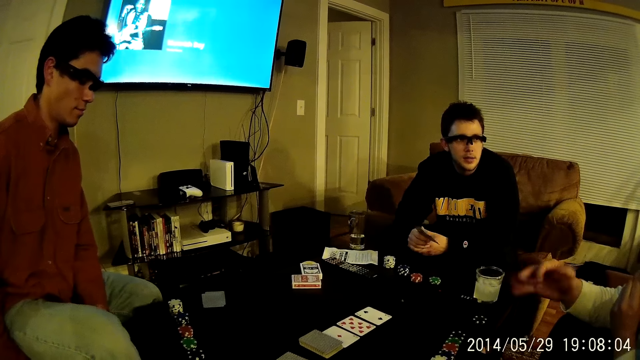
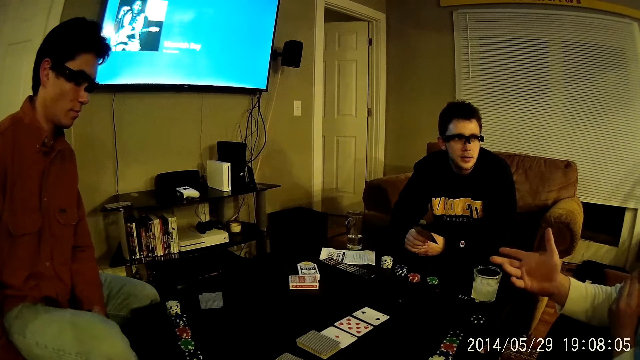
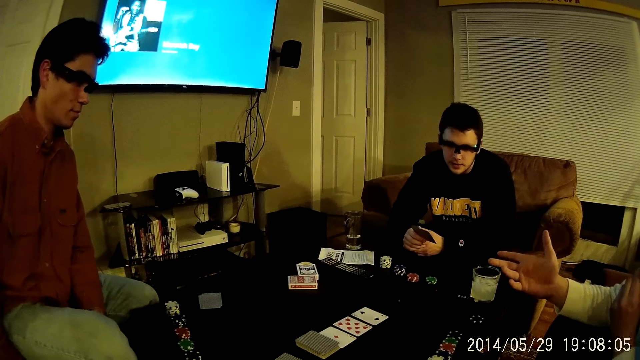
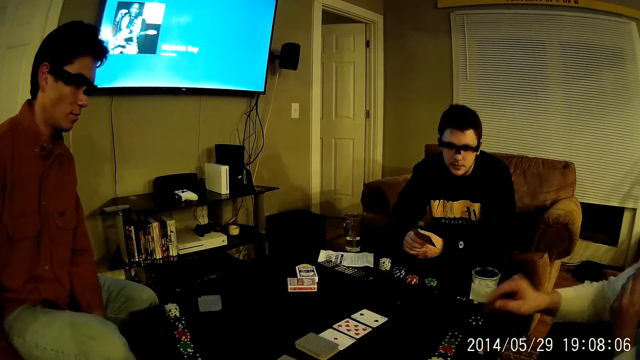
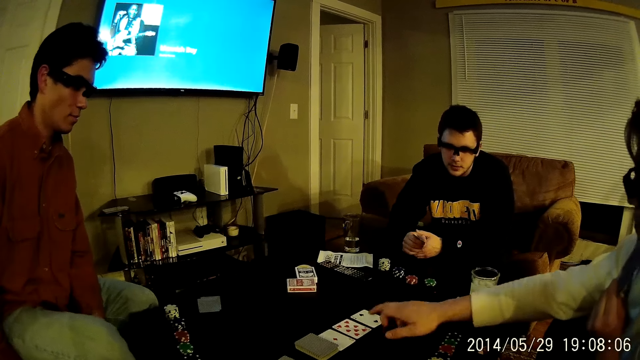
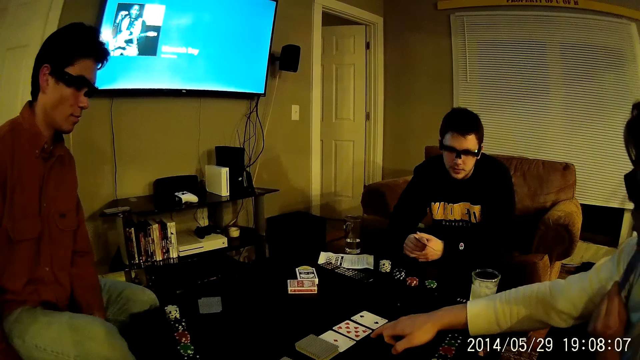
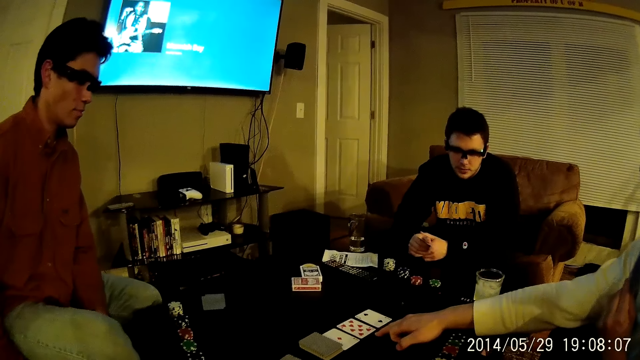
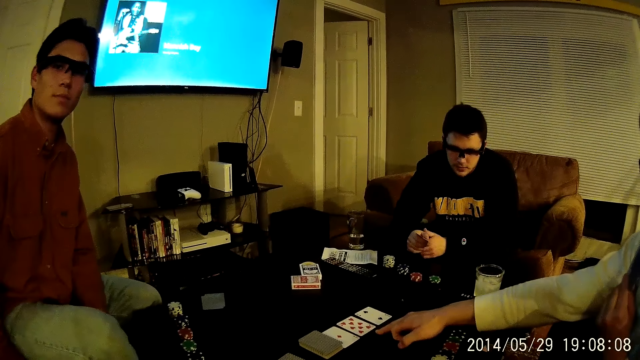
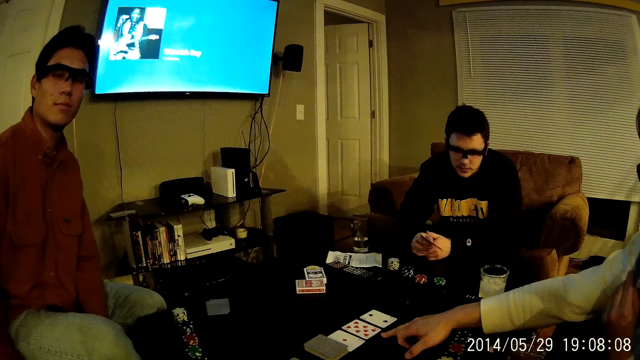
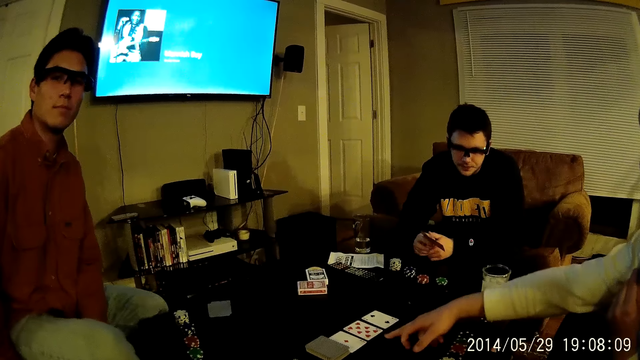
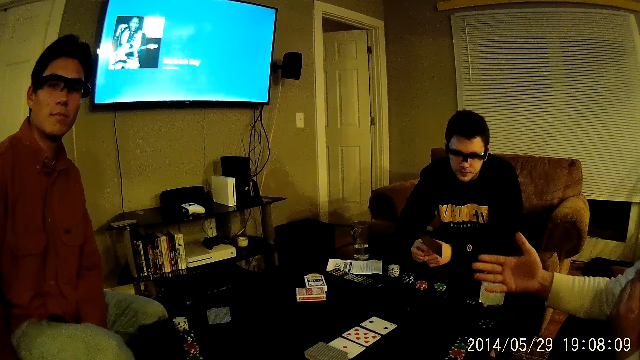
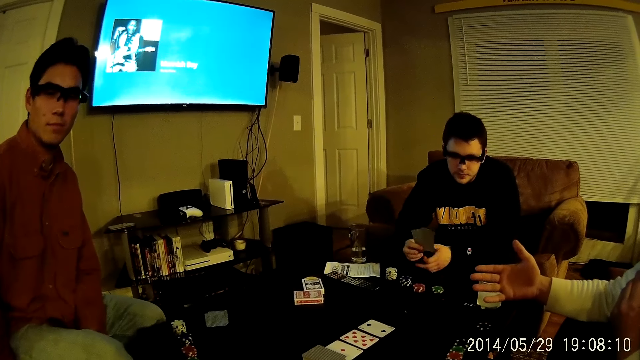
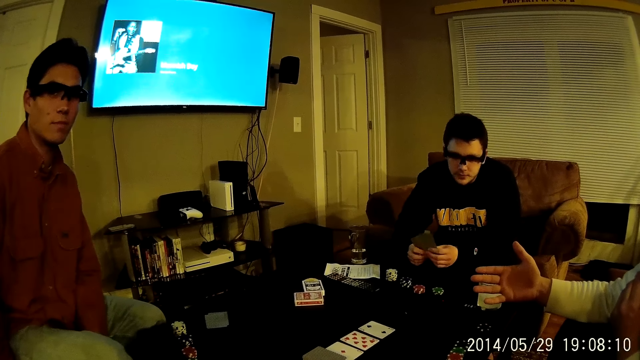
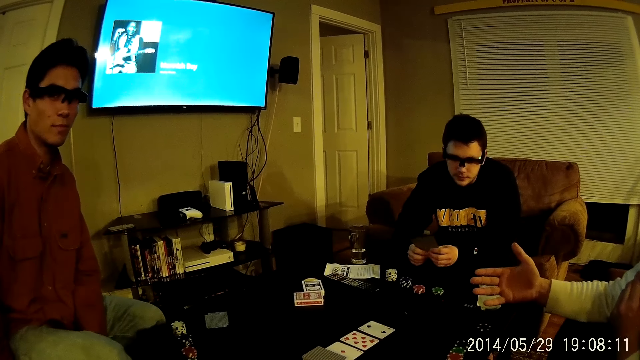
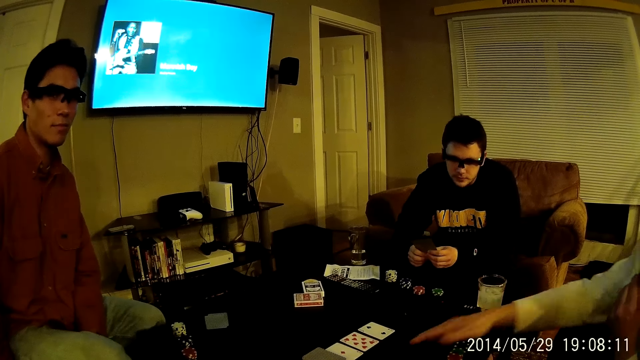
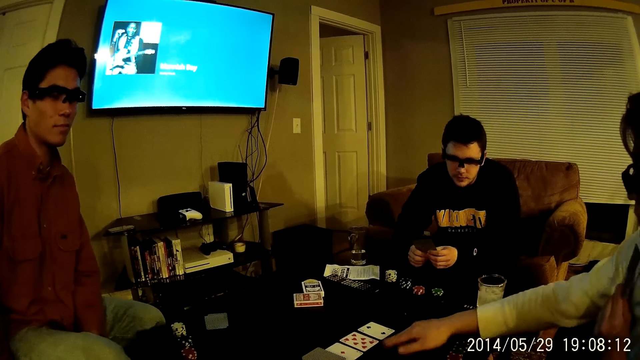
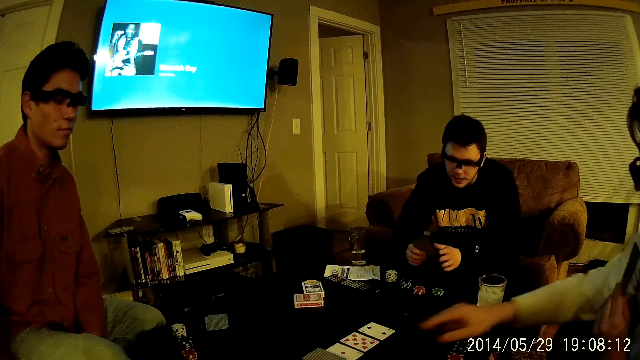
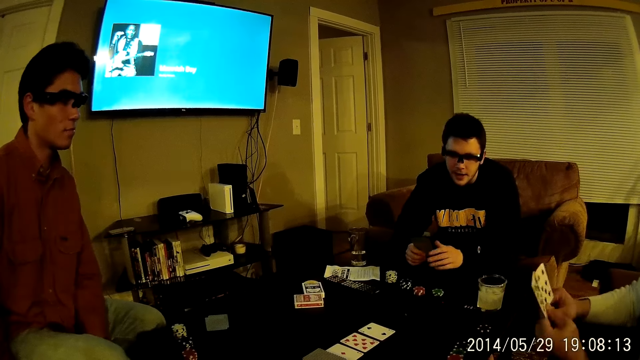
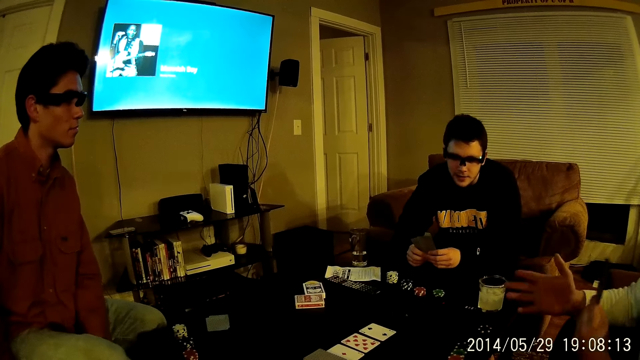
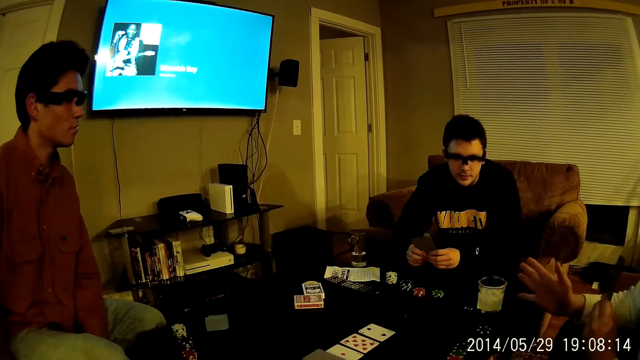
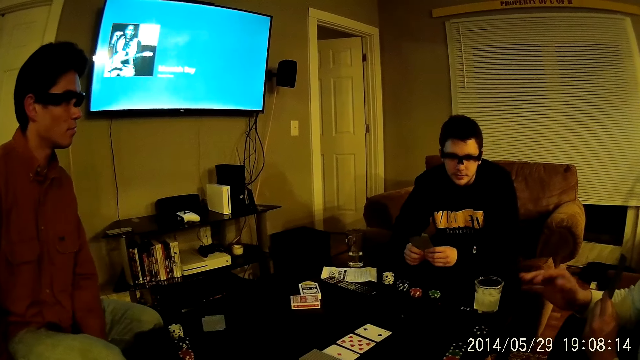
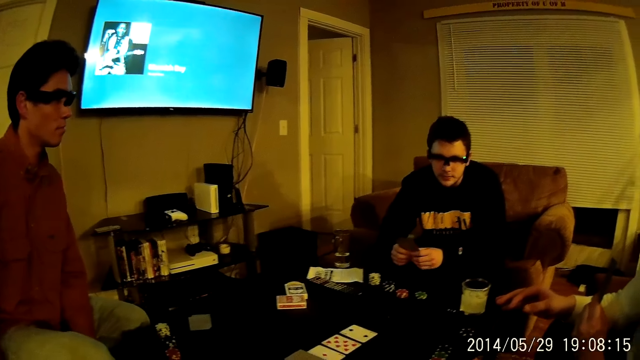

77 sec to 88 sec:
A man places his right hand on the table. The man talks to another man. The first man places his right hand on the table again. The first man talks to the other man, and the other man talks to the first man.

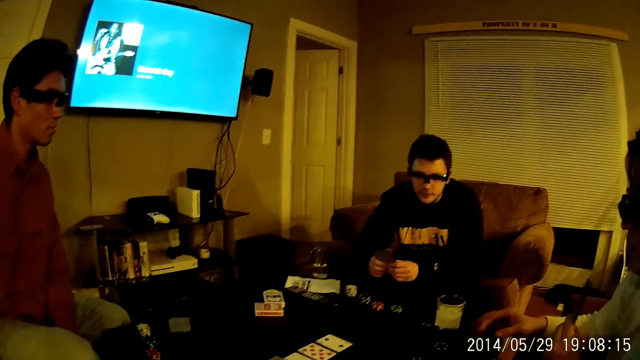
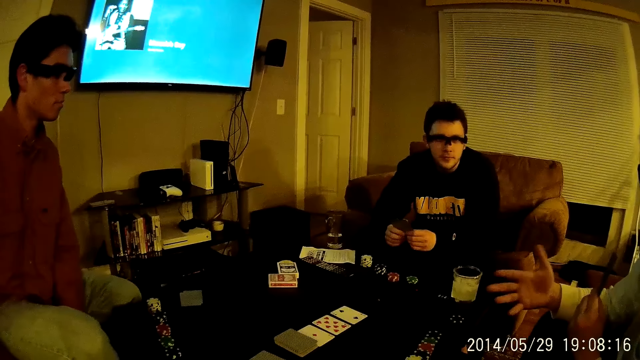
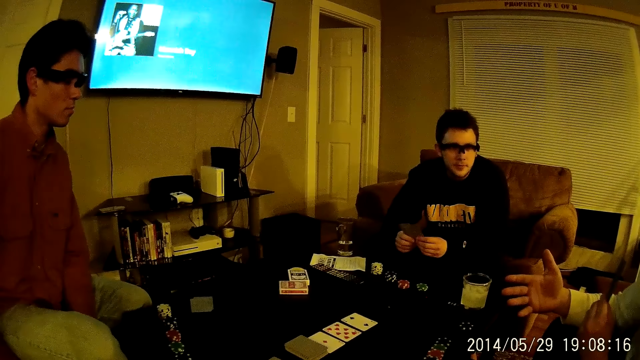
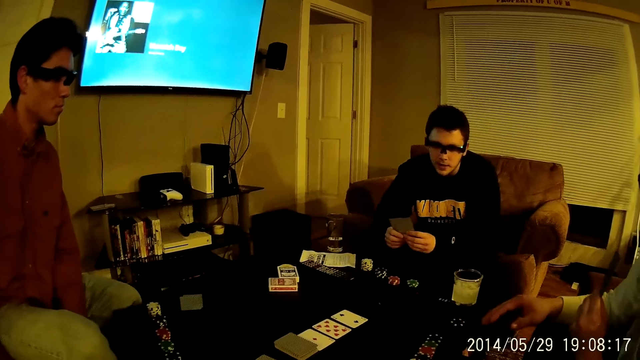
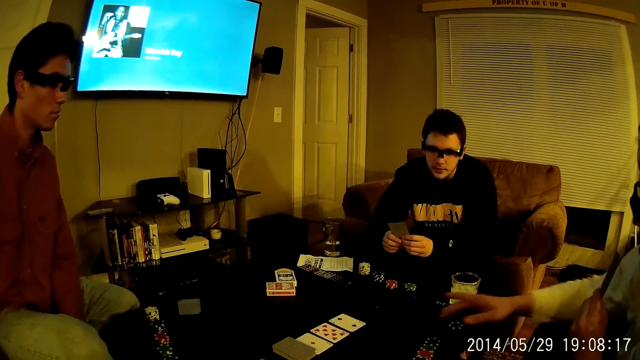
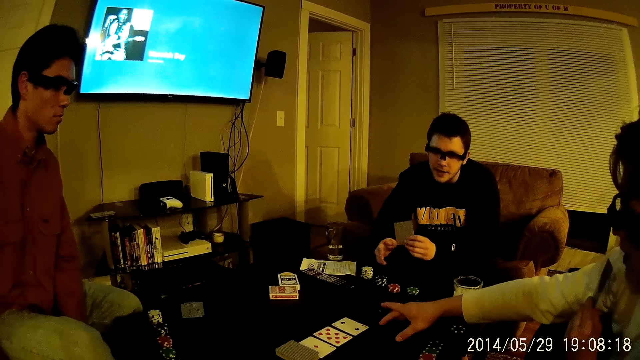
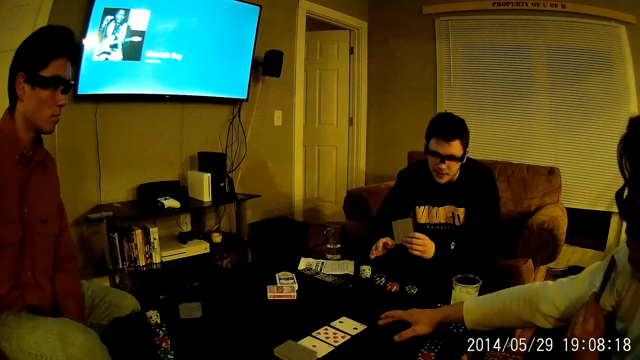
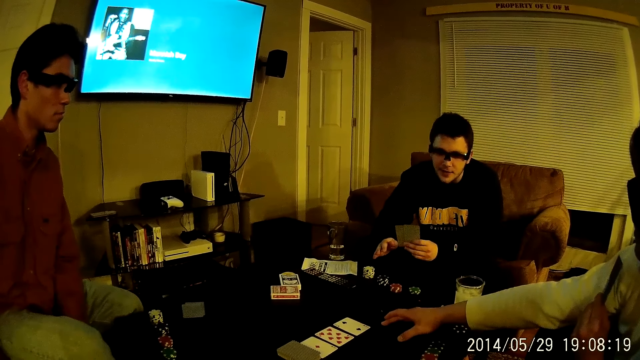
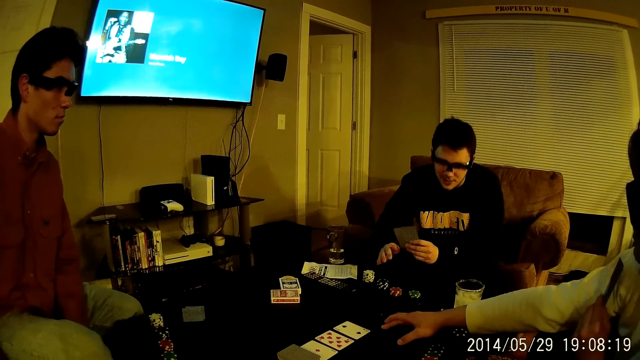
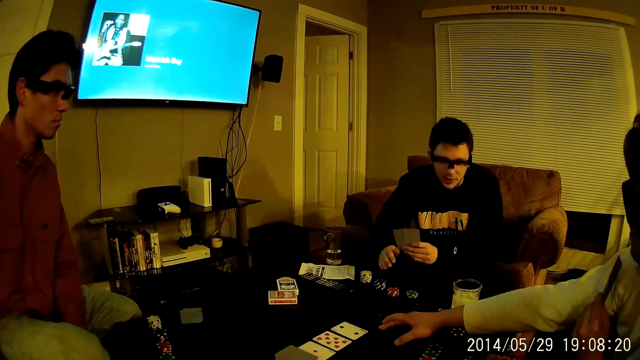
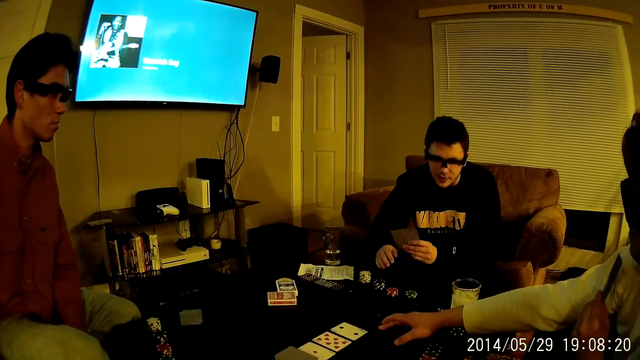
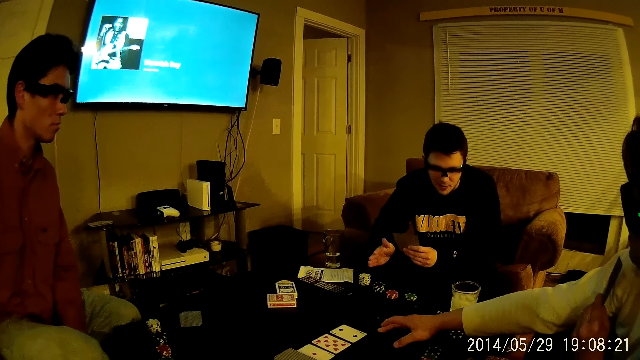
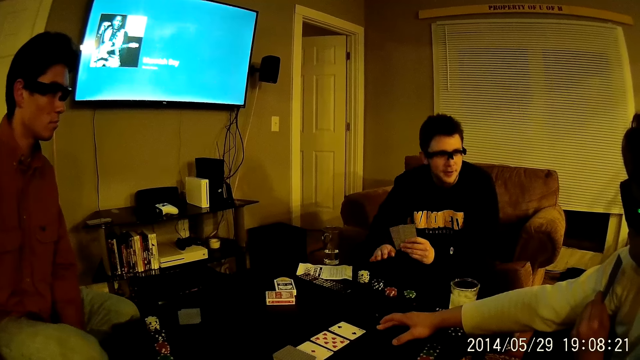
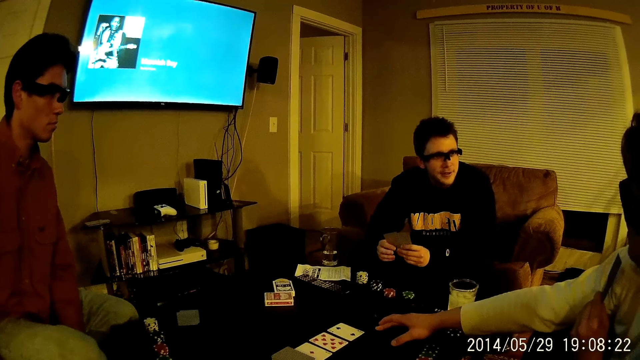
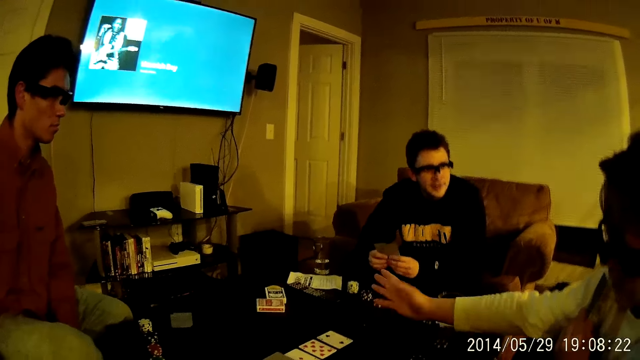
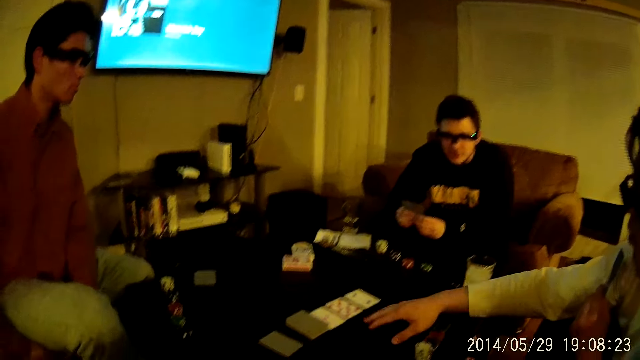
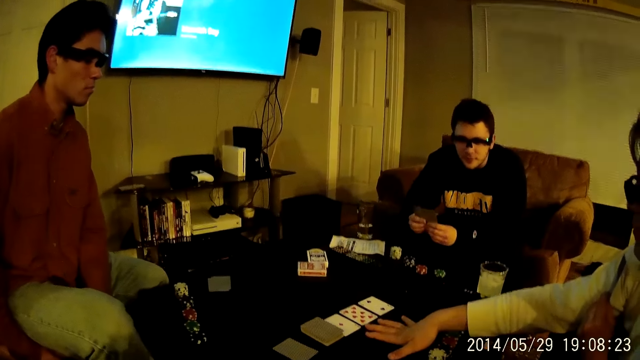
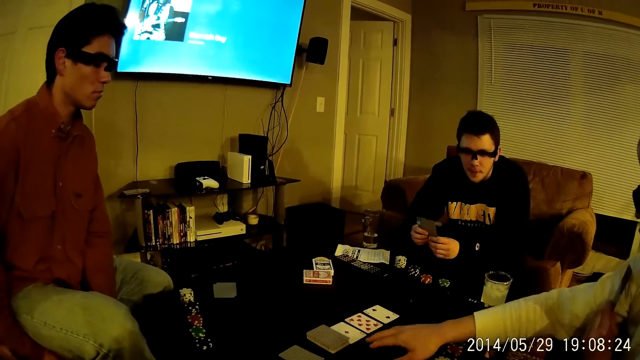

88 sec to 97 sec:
A man talks to another man, and the other man talks to the first man. The first man places his right hand on the table. The other man talks to the first man, and the first man talks to the other man. The first man talks to the other man. The first man places his right hand on the table. The first man talks to the other man again.
